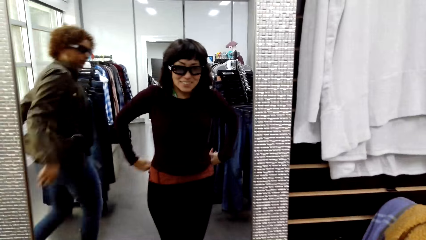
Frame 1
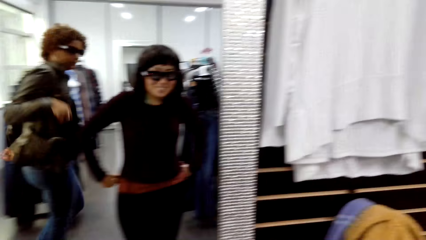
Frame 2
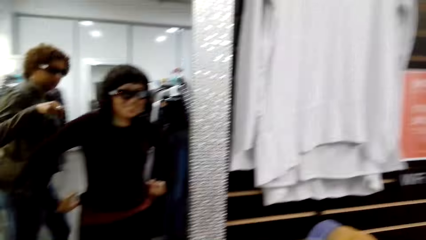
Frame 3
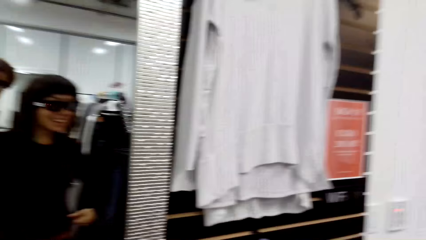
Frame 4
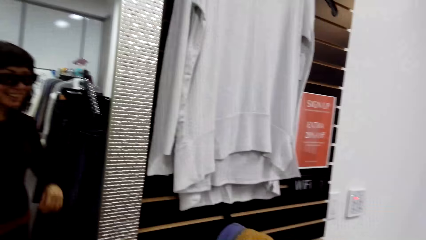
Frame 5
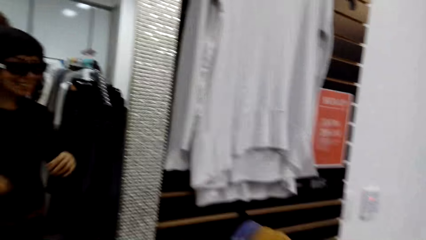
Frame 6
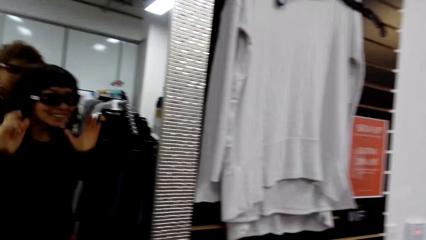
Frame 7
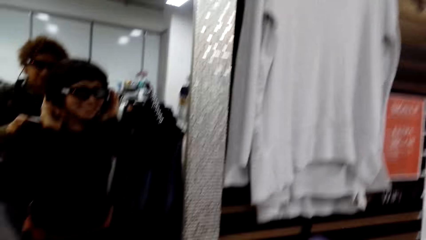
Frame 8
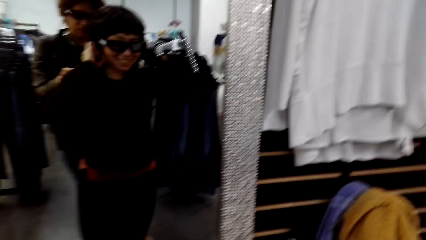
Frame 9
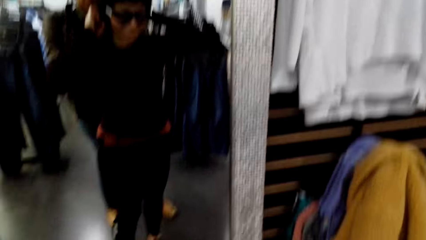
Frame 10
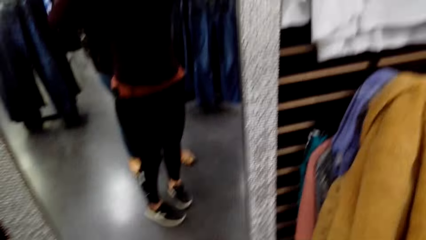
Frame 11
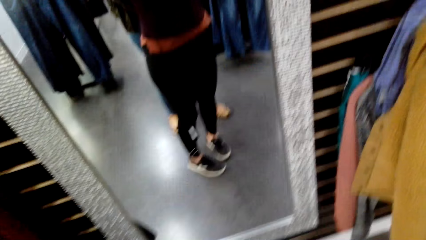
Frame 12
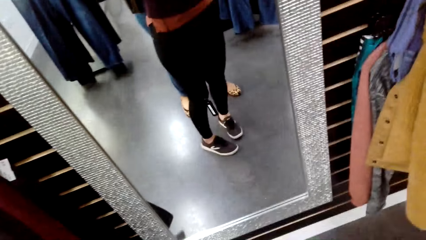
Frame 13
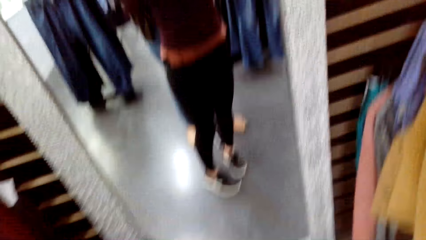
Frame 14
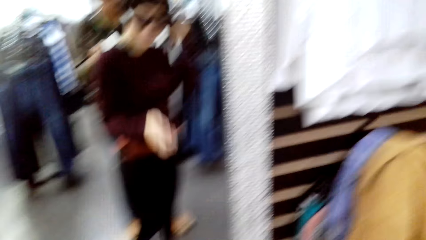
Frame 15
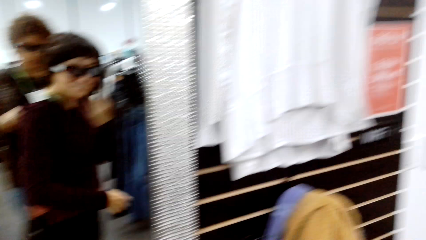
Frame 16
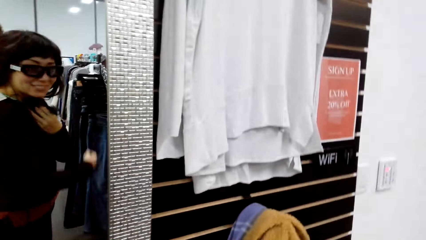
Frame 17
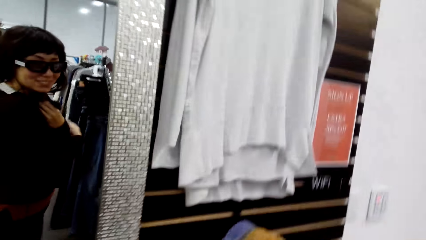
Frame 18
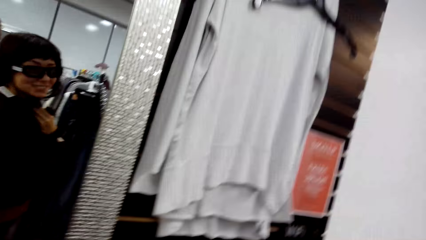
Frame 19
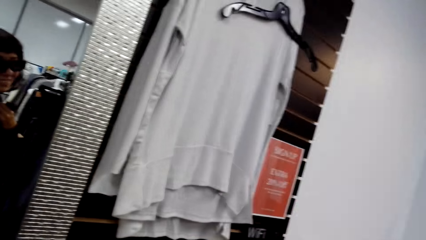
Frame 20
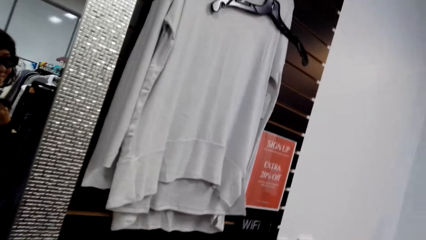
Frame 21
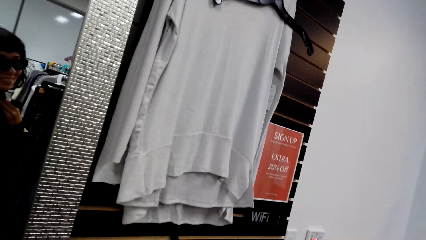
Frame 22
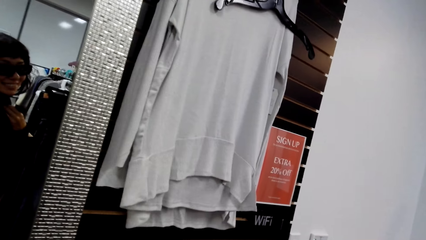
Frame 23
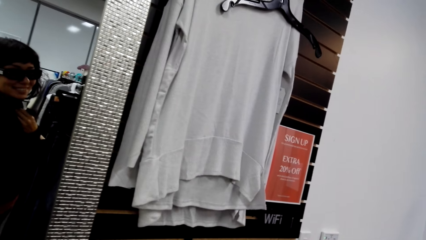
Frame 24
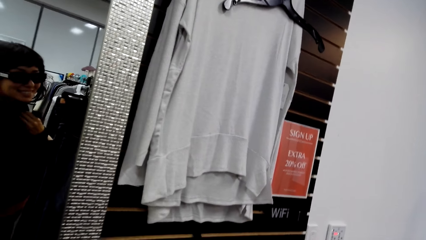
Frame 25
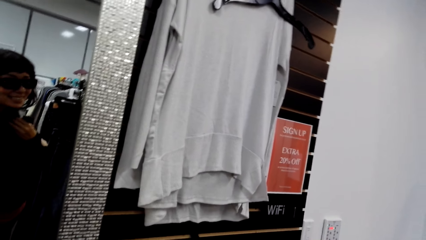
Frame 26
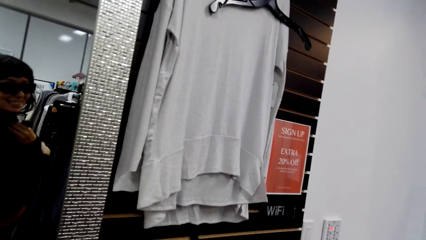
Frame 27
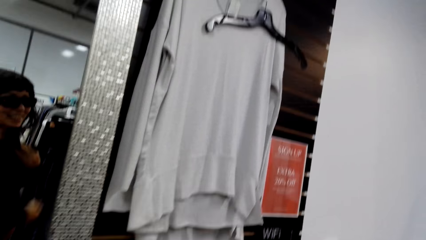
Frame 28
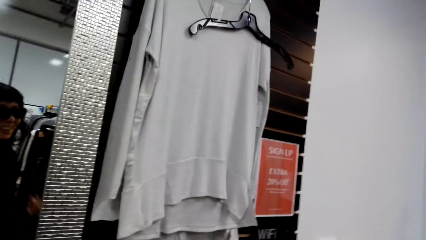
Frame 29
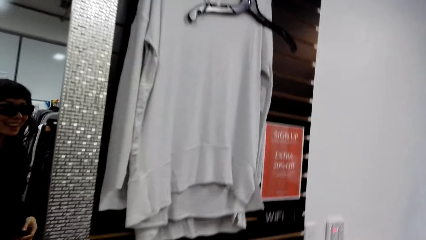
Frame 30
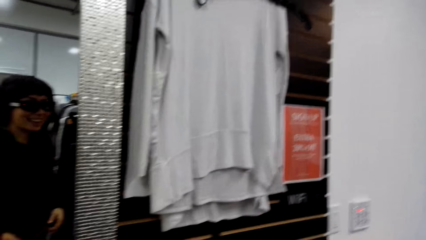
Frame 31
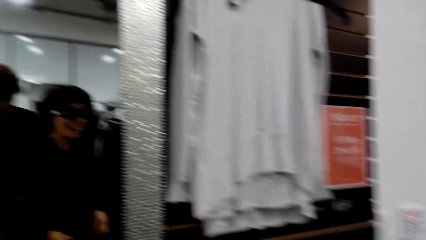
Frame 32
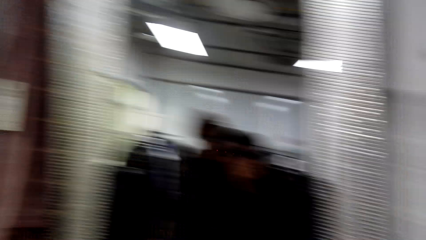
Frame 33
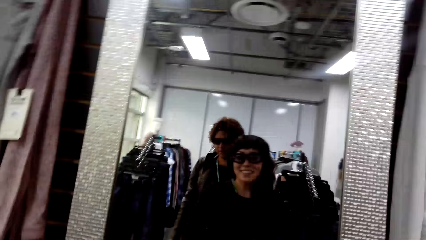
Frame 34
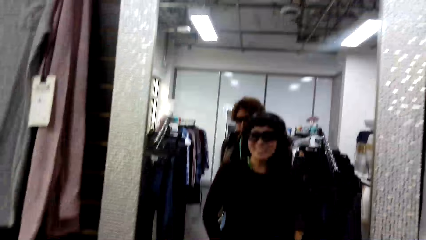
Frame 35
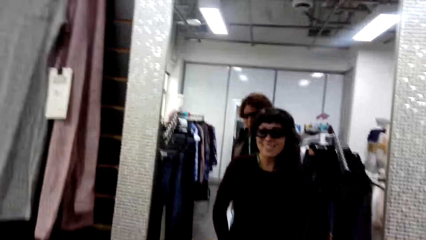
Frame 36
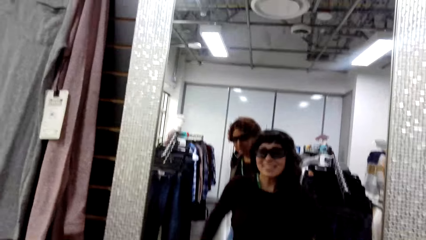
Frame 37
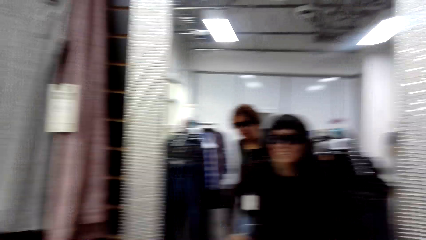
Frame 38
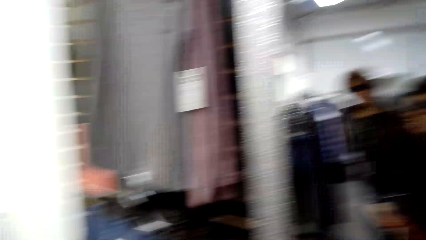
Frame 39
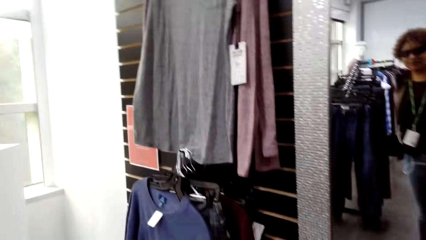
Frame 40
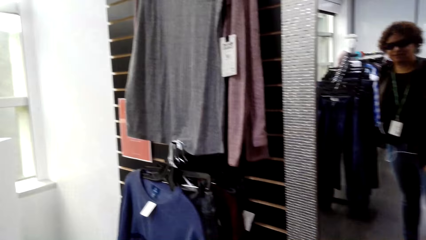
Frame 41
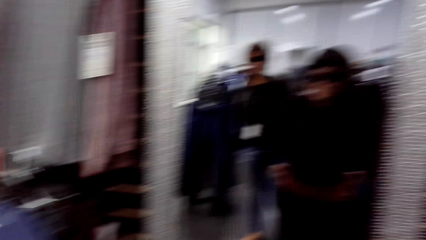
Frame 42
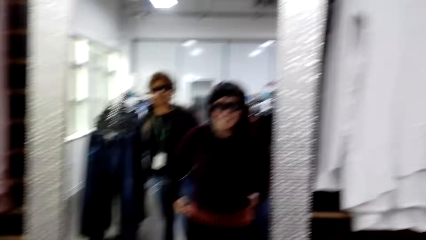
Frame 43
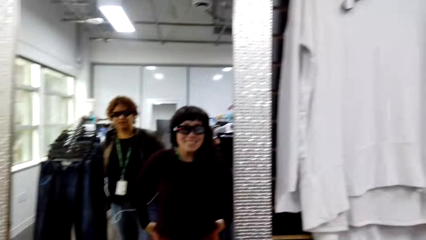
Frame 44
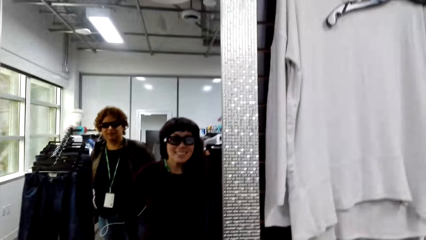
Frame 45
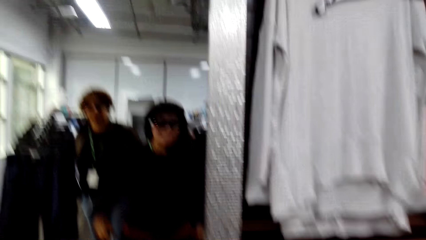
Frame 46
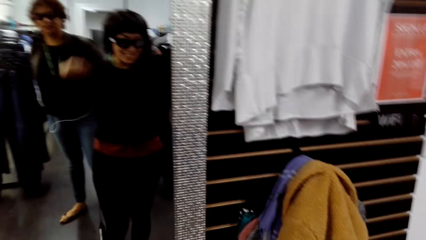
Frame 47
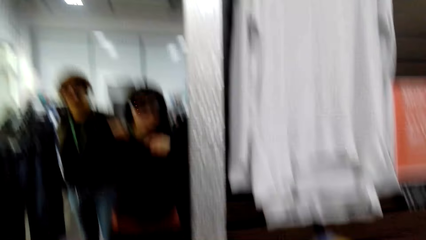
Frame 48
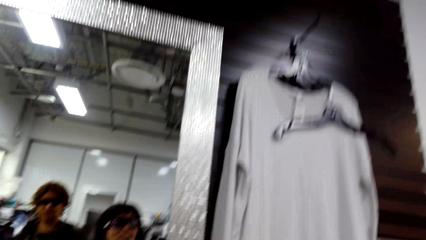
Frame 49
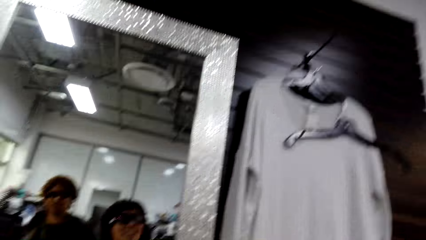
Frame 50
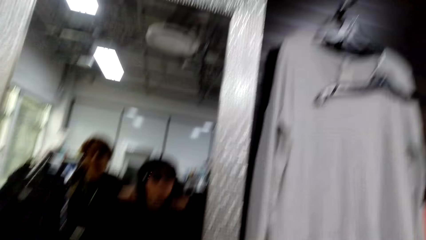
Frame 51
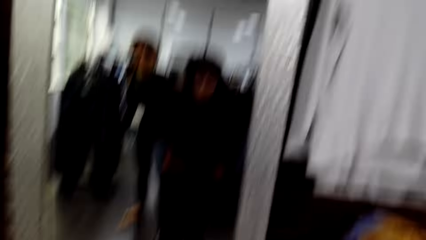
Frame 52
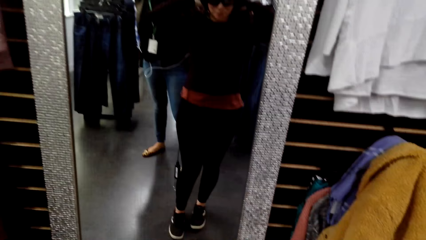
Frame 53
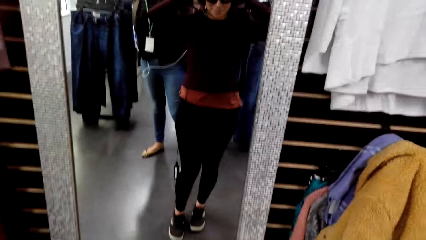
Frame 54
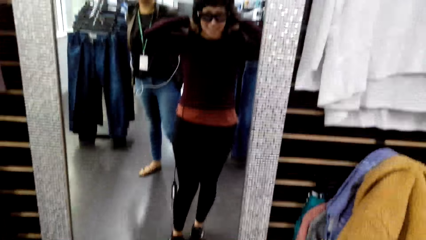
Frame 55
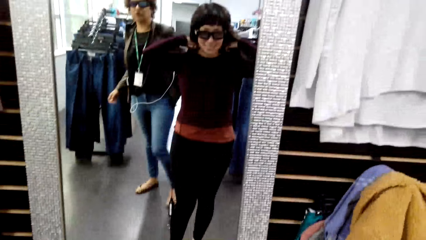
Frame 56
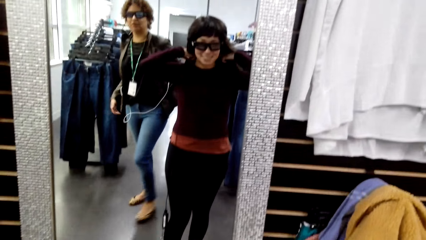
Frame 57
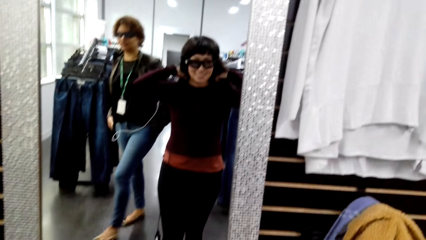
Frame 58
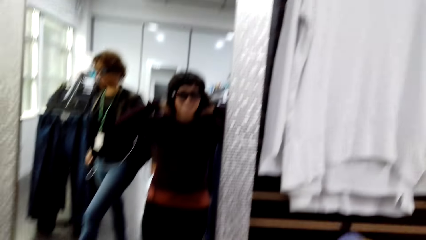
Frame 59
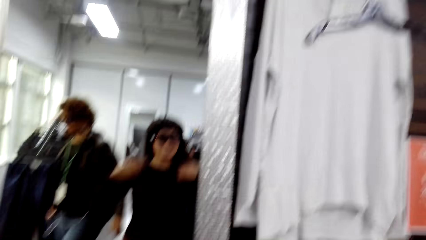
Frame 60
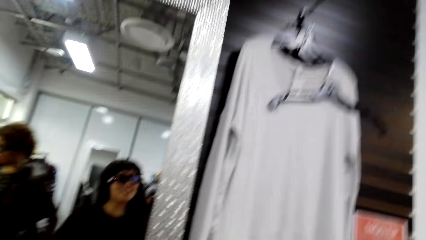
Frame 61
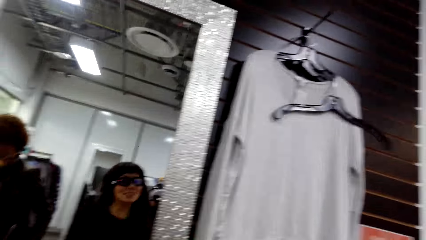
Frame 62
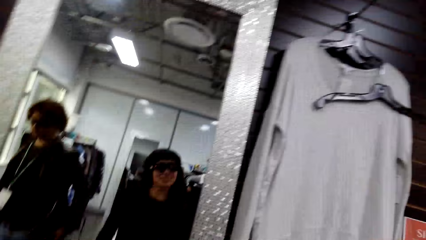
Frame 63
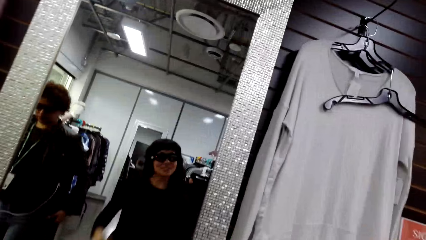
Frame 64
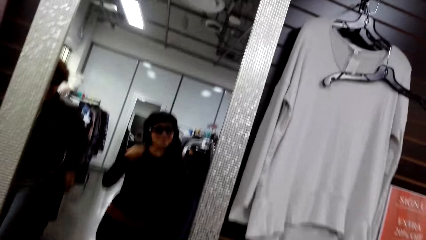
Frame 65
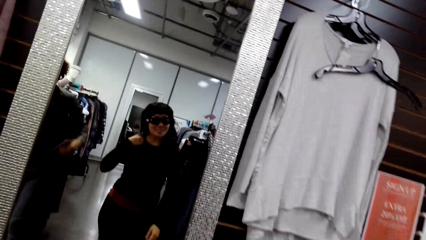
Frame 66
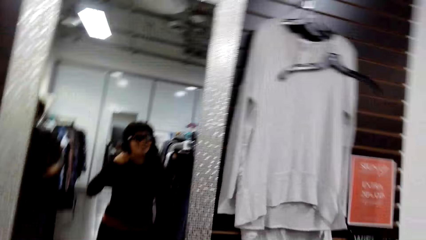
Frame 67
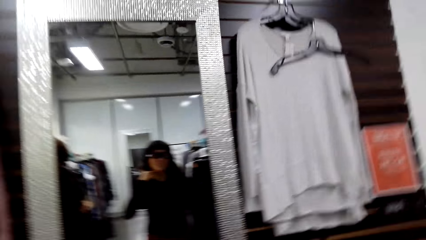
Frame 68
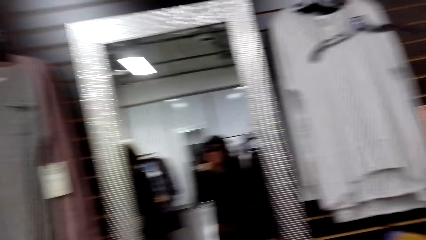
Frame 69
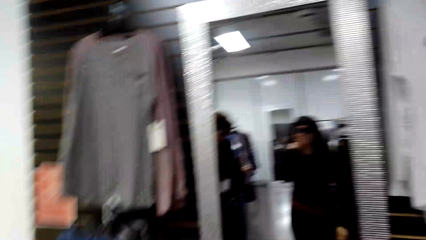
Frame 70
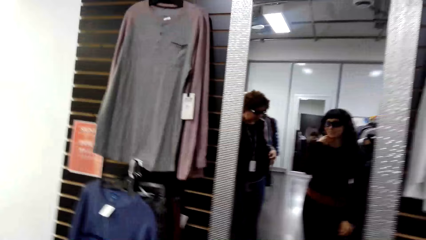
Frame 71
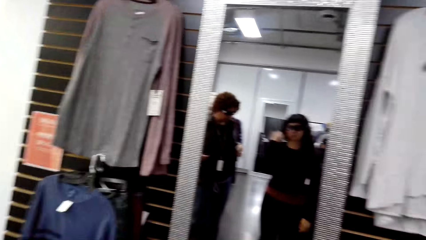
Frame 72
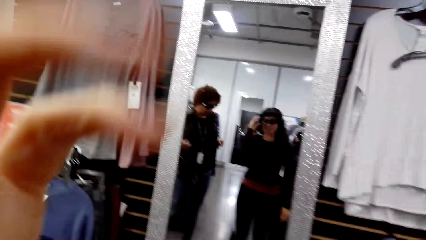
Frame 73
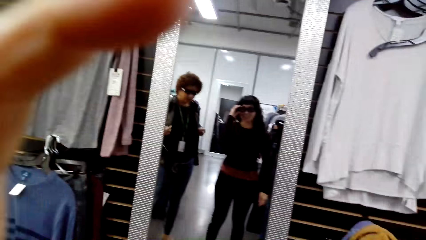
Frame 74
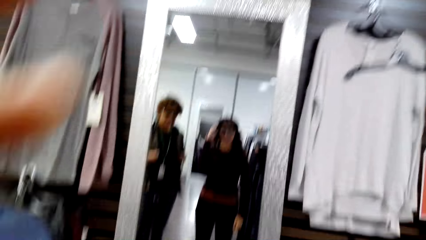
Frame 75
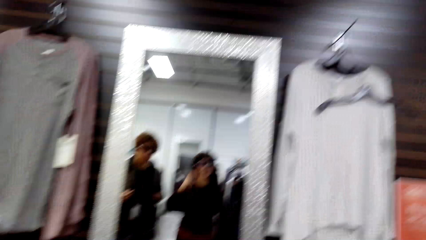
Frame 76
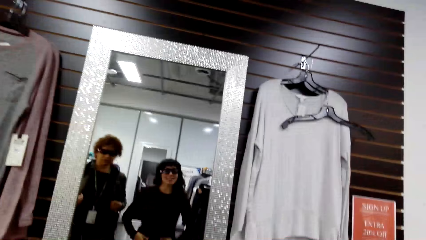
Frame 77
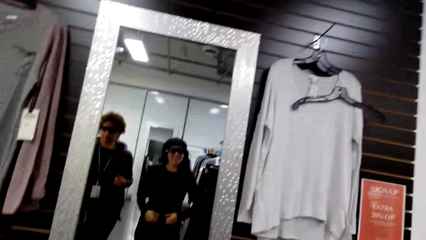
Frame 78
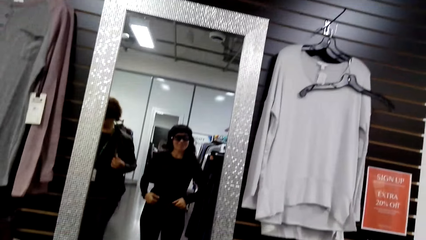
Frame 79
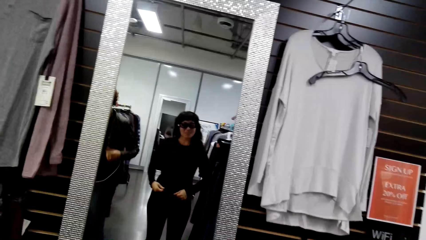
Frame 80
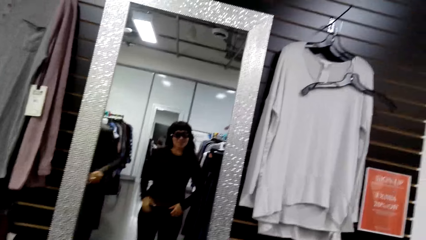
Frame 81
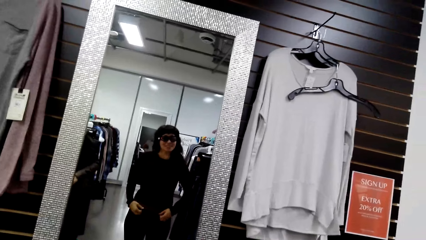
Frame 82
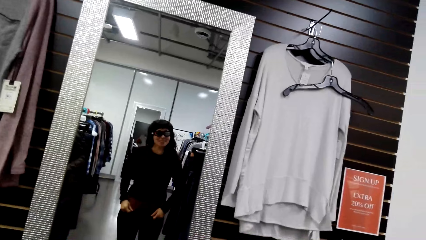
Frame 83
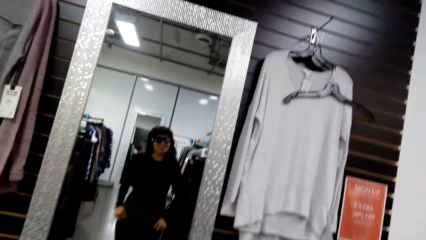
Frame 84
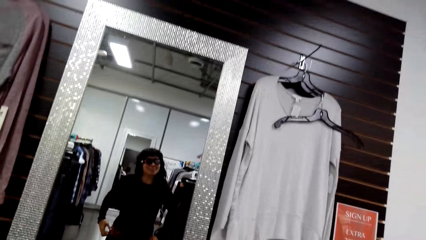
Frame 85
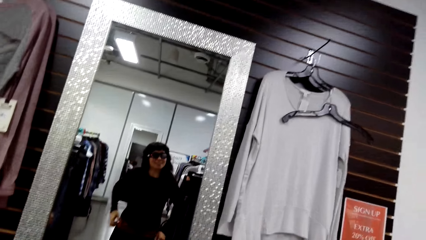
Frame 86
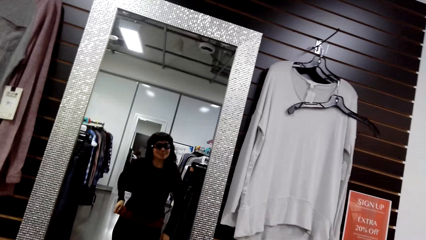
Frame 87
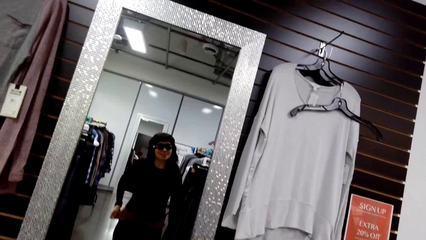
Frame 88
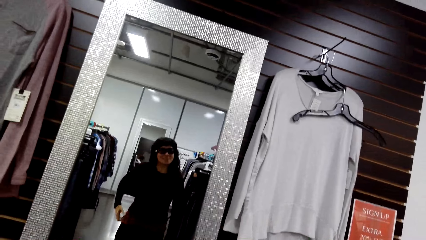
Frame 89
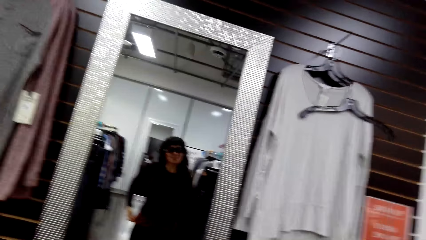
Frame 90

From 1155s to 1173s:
The camera wearer straightens the sweater. A woman stands beside the camera wearer. The camera wearer lifts her hands. She puts down her hands. She moves her hands. She moves her hand.
